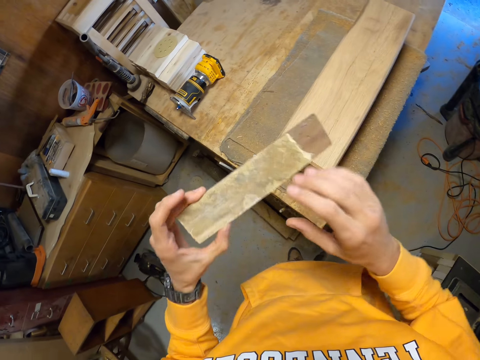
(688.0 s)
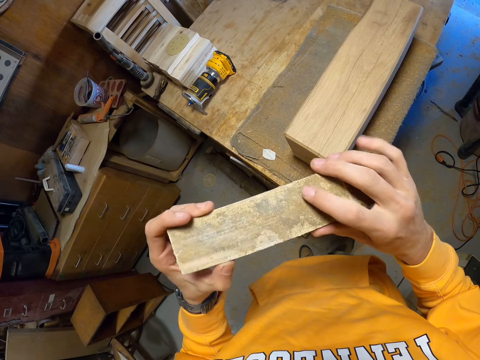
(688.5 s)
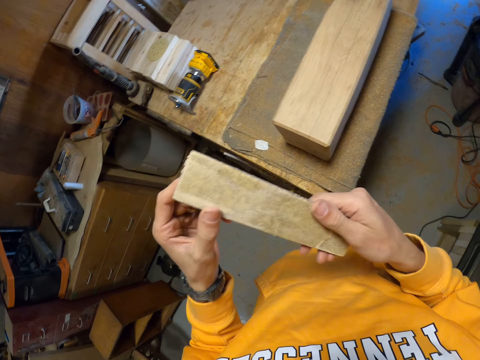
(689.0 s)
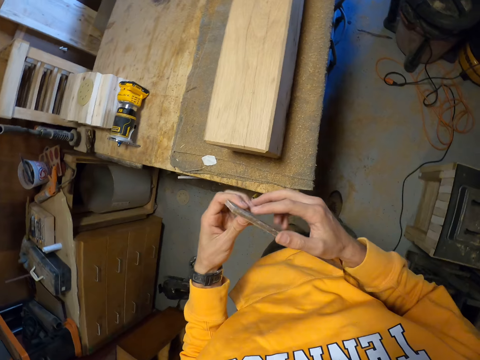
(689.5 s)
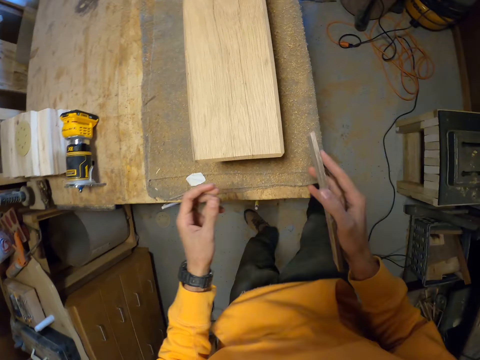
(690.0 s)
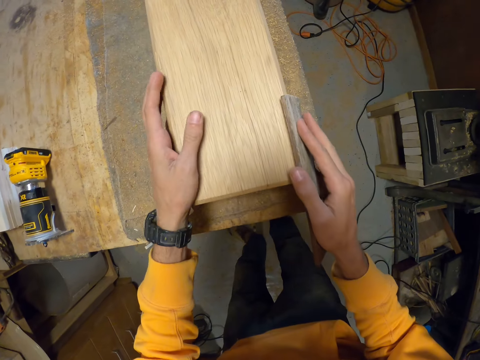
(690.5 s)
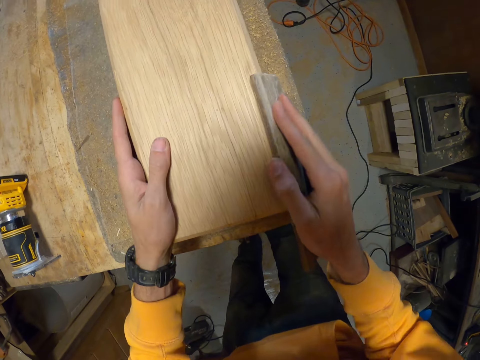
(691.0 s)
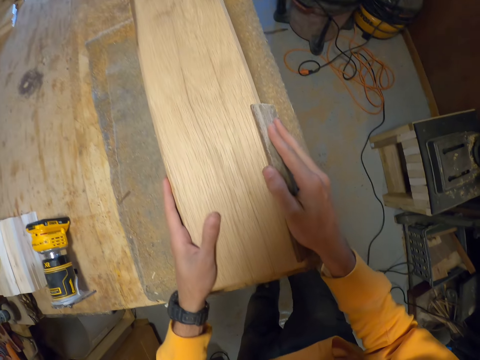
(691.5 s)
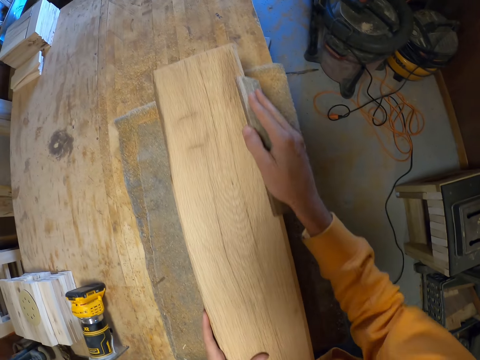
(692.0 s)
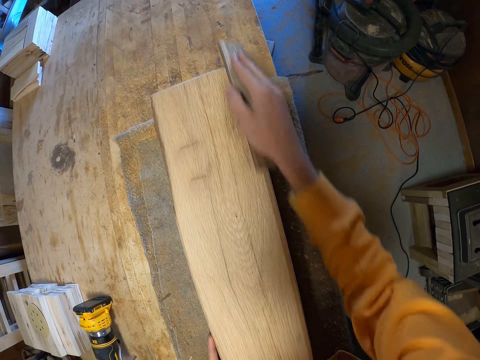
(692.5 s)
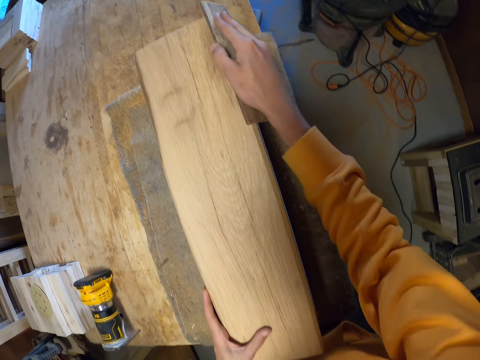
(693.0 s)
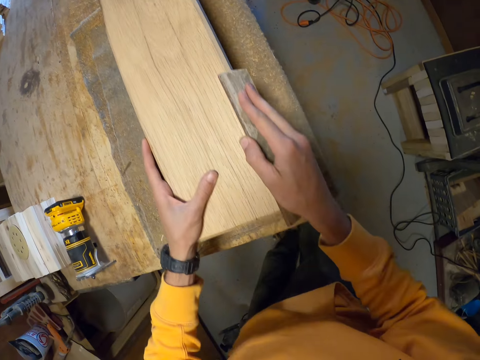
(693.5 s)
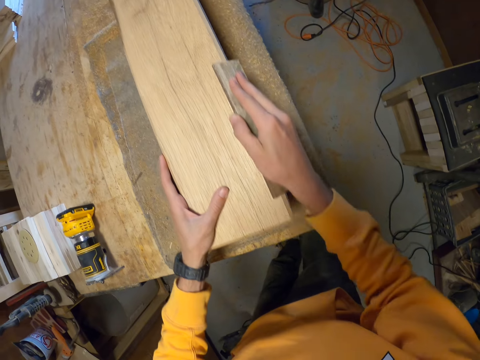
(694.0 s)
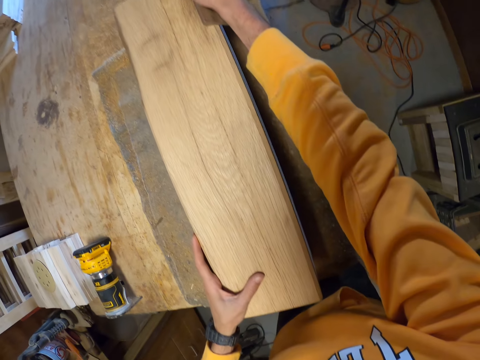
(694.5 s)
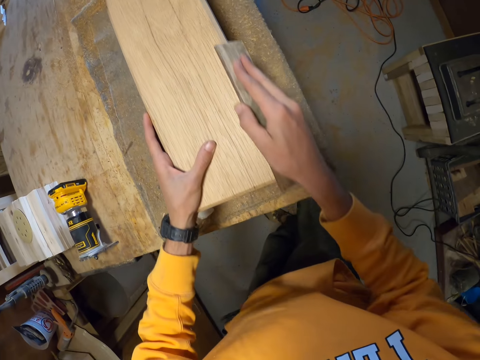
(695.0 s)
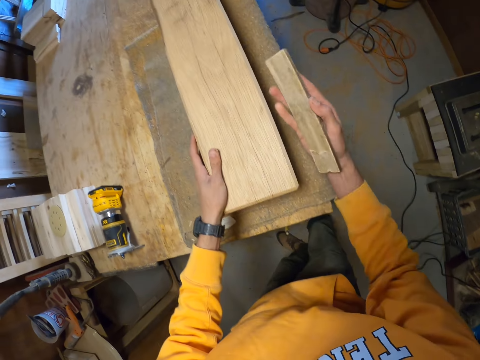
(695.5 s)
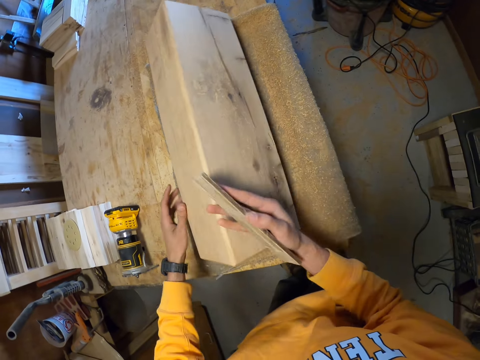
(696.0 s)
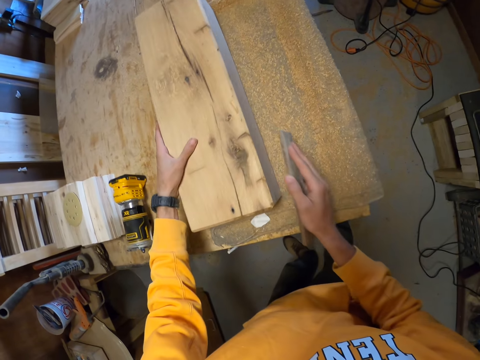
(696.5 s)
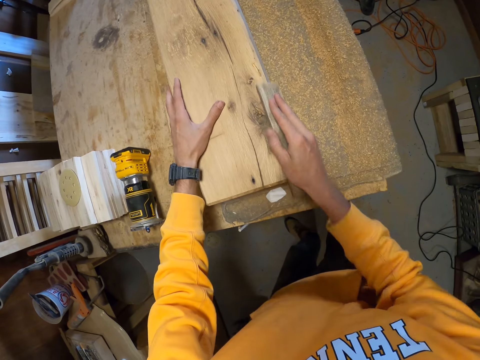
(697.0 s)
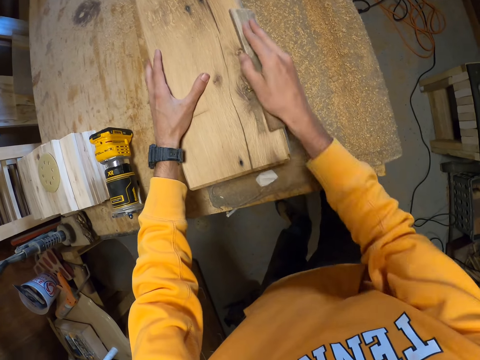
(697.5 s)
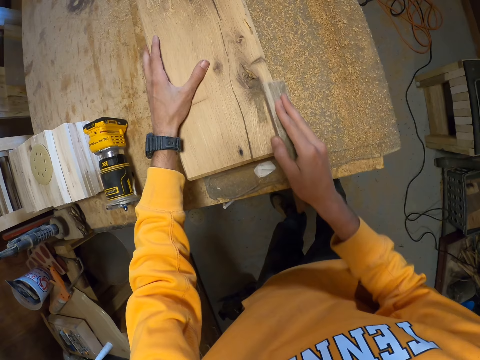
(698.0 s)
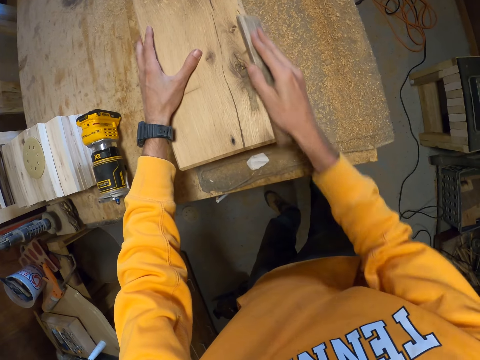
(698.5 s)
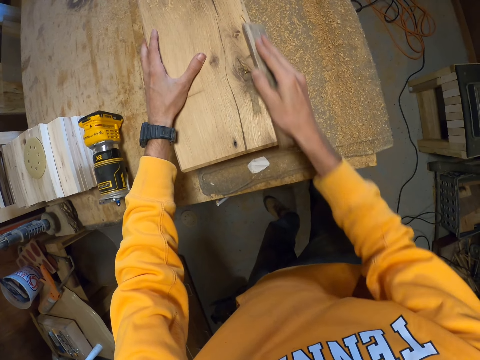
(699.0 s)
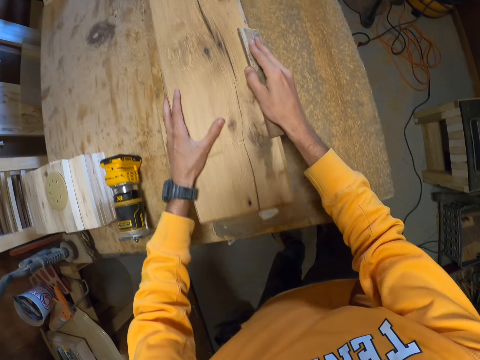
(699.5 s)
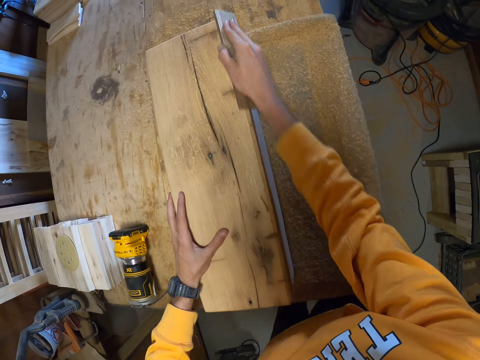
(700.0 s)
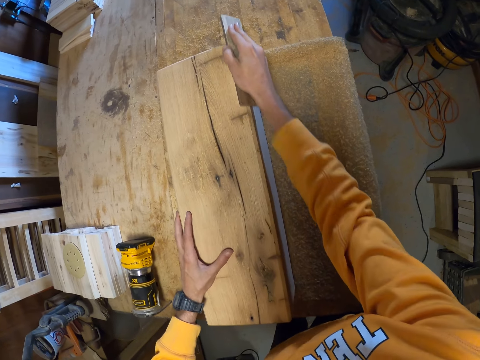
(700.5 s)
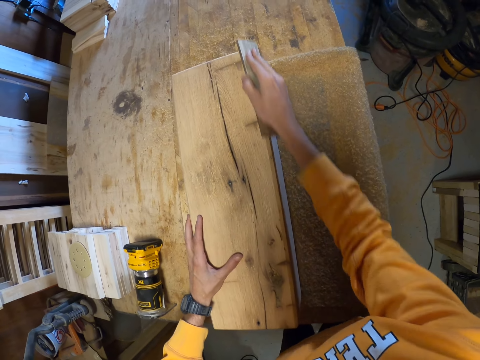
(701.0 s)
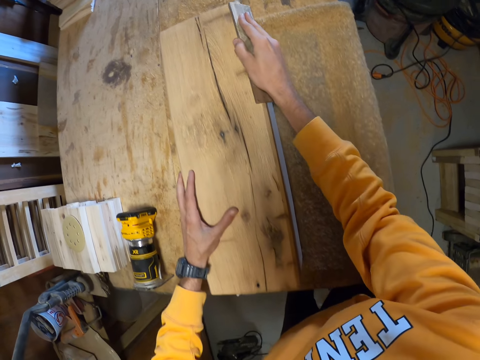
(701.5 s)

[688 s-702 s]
The camera wearer picks the card scraper or sander from the table with his left hand. He examines the card scraper with both hands. He smoothens the wooden furniture with the card scraper in his right hand and holds the wooden furniture with his left hand. He turns over the wooden furniture with both hands. He smoothens the wooden furniture with the card scraper in his right hand.

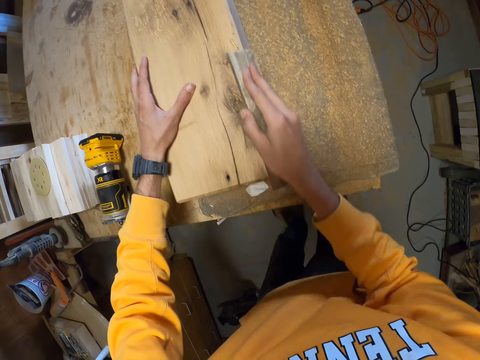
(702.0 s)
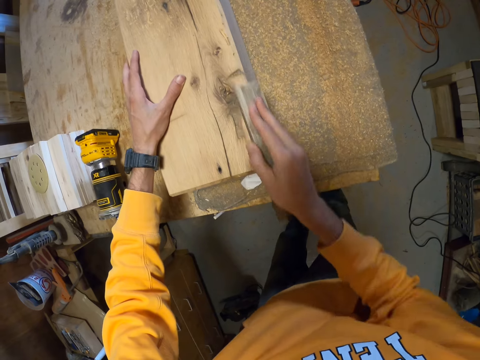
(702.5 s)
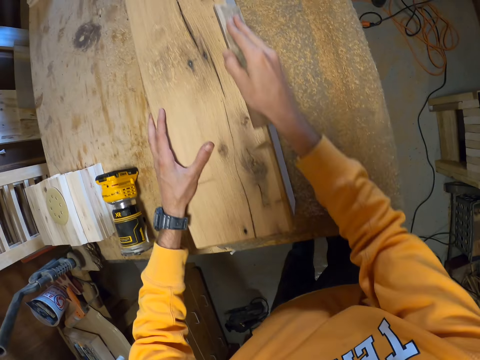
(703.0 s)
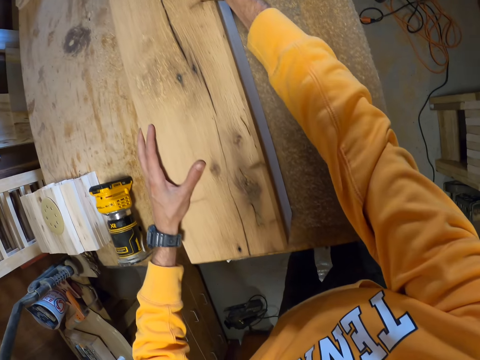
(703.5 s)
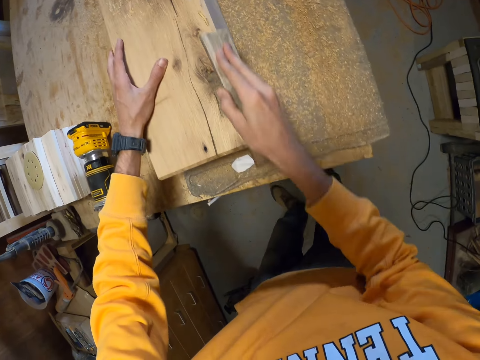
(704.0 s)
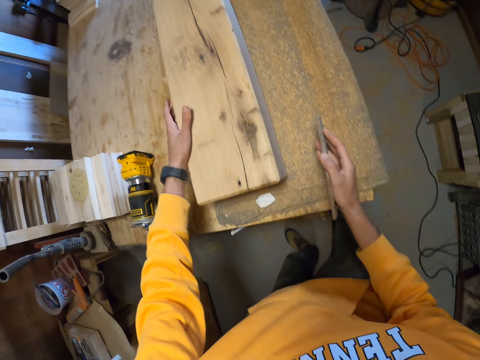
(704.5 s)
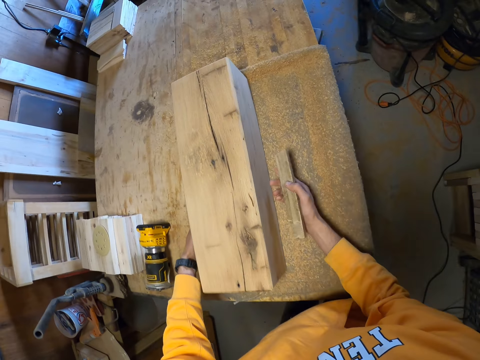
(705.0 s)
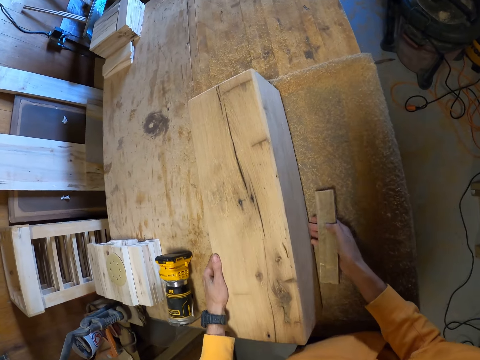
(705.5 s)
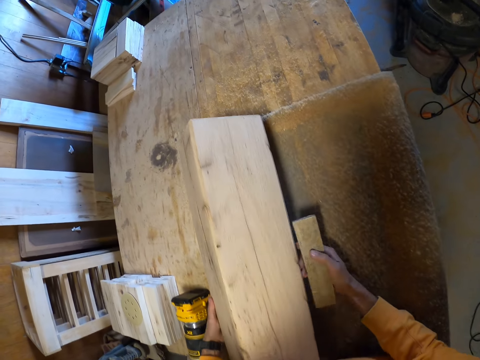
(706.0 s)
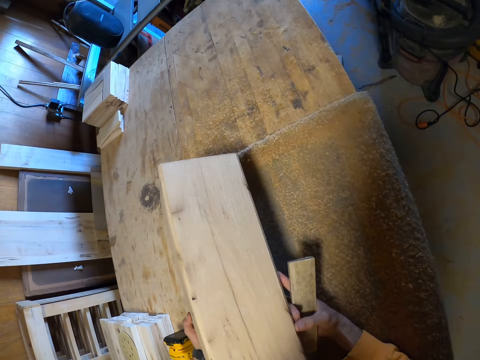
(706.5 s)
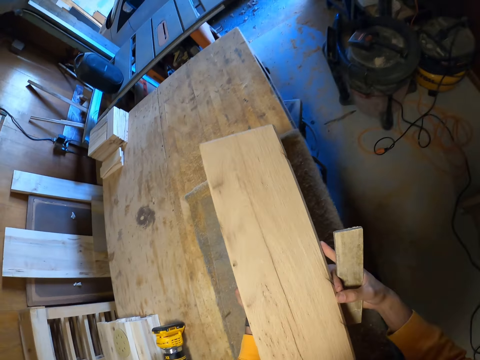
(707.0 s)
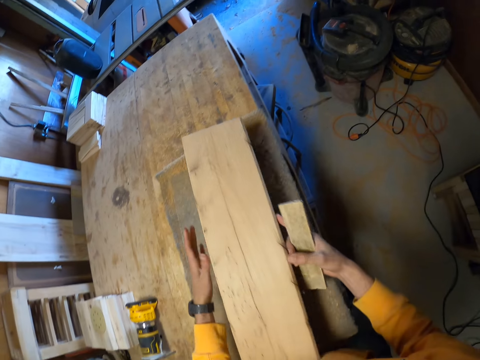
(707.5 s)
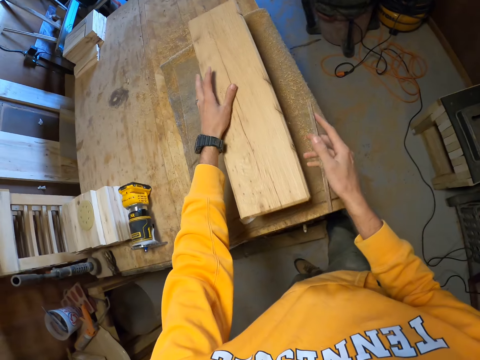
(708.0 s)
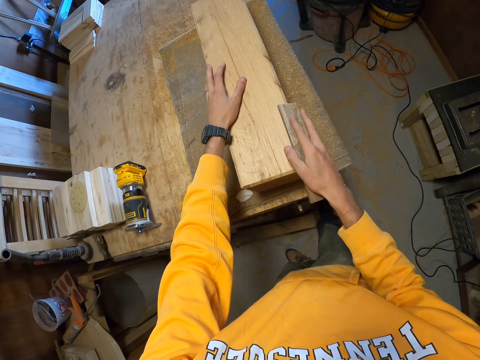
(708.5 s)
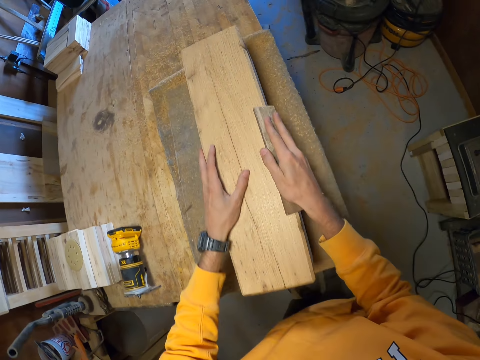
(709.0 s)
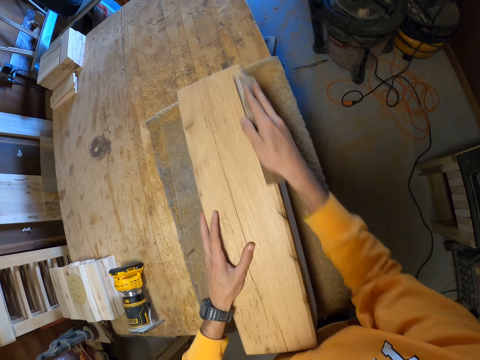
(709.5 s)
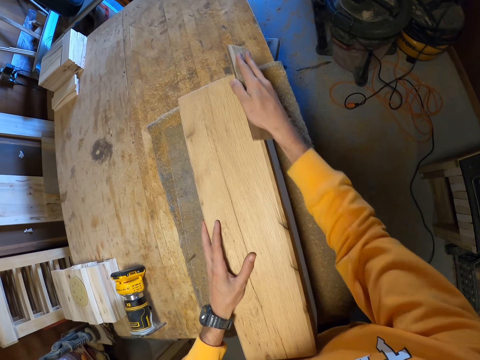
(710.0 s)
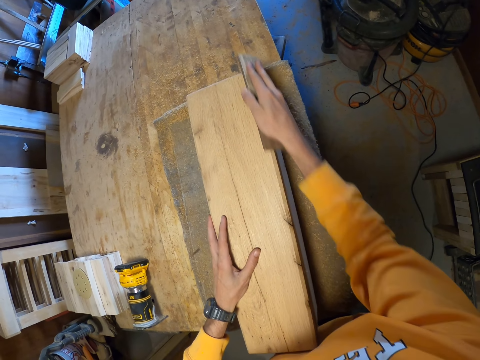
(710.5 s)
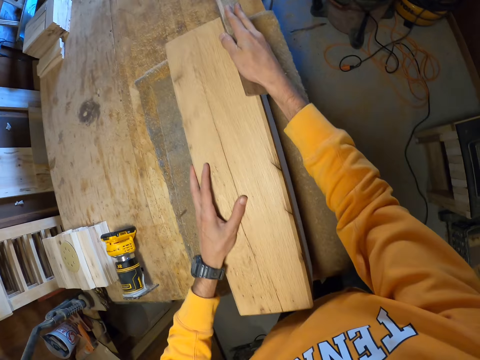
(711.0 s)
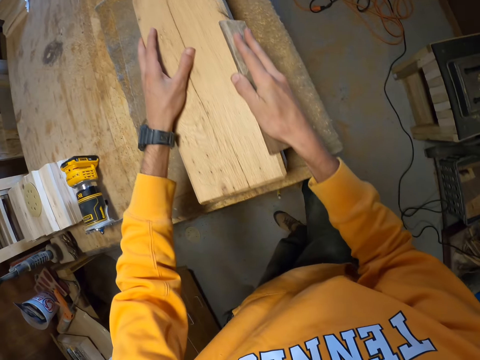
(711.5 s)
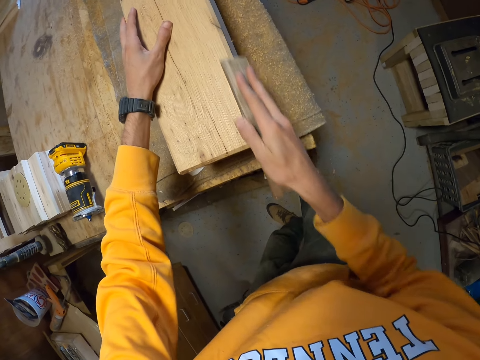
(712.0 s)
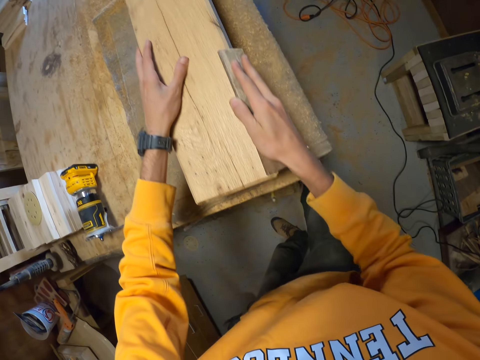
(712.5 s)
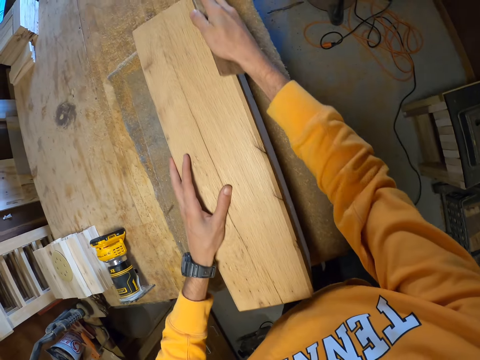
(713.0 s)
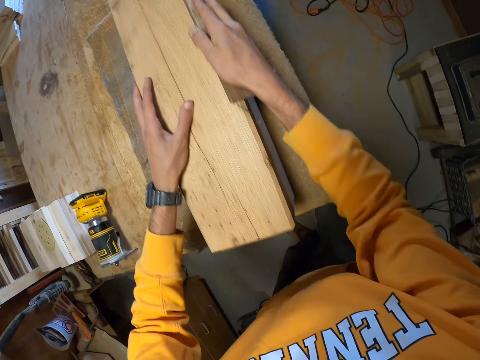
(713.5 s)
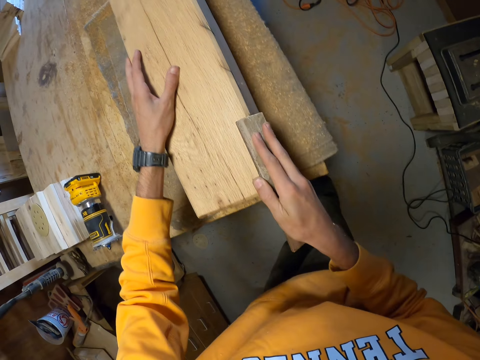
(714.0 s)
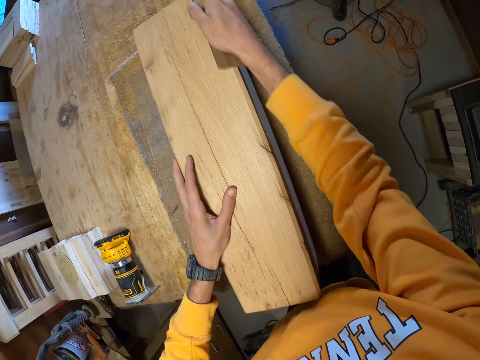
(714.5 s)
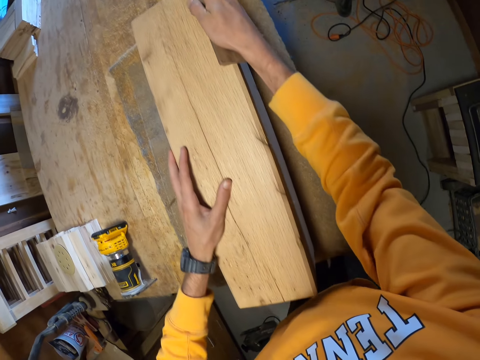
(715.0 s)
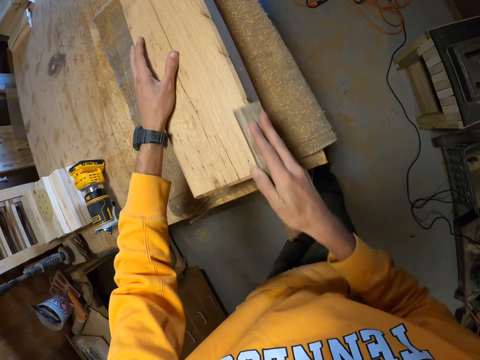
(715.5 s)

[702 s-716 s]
The camera wearer turns the piece of wood. He adjusts the wooden furniture on the table with both hands. He smoothens the wooden furniture with the card scraper in his right hand.
